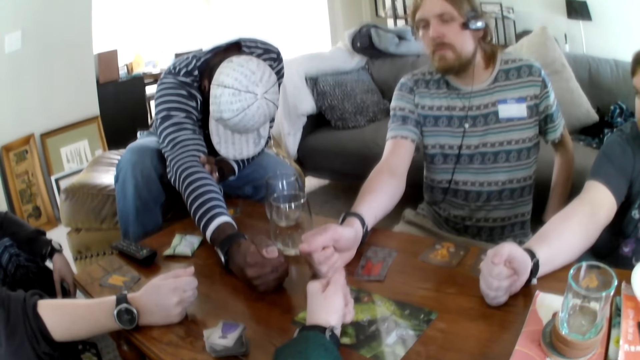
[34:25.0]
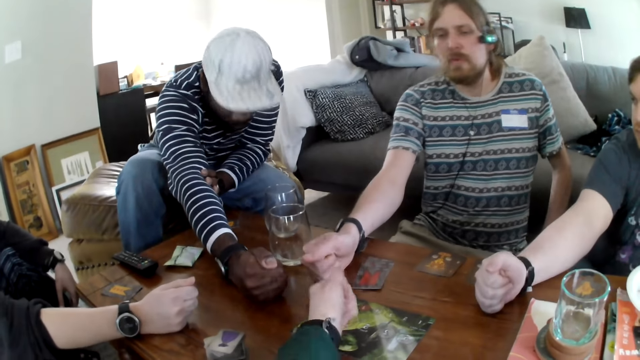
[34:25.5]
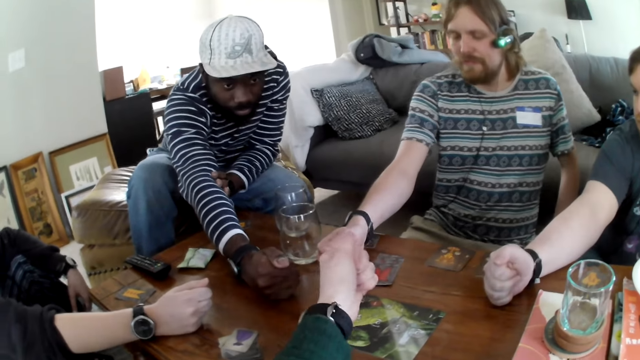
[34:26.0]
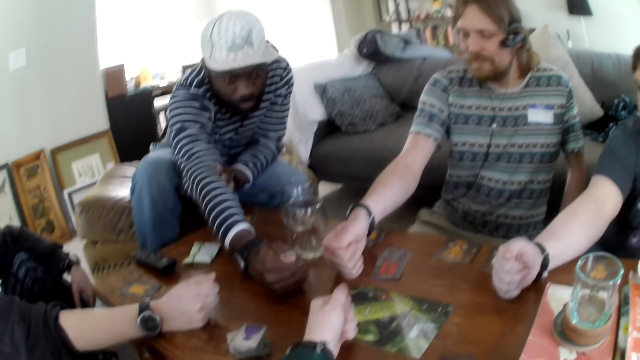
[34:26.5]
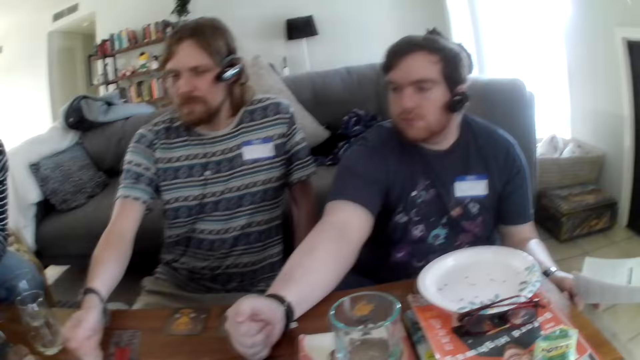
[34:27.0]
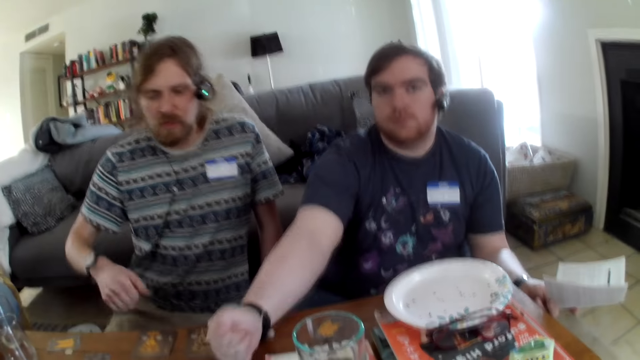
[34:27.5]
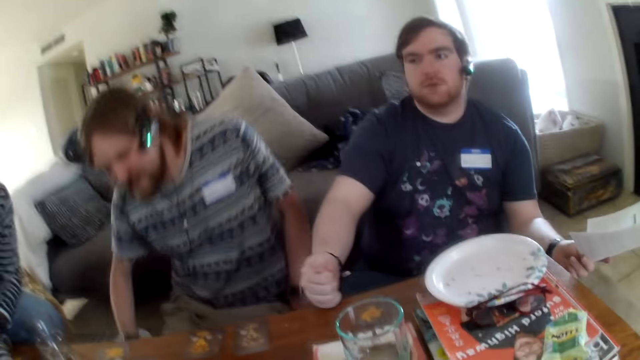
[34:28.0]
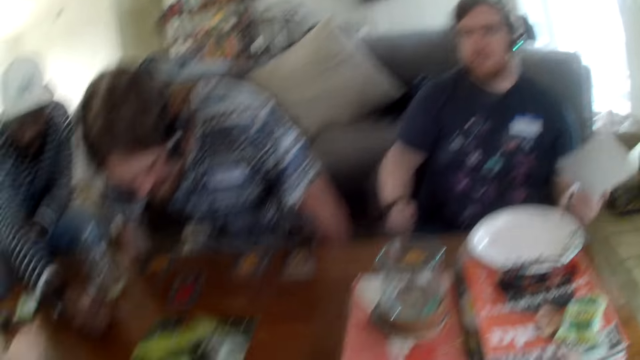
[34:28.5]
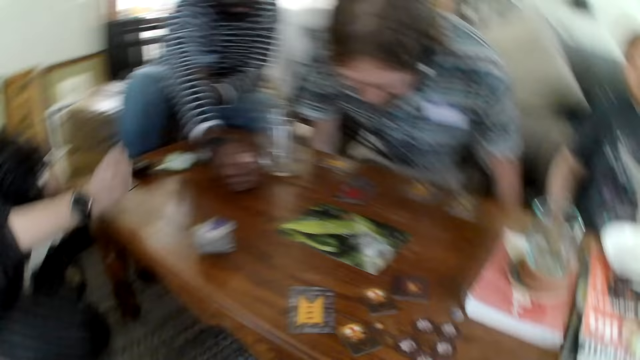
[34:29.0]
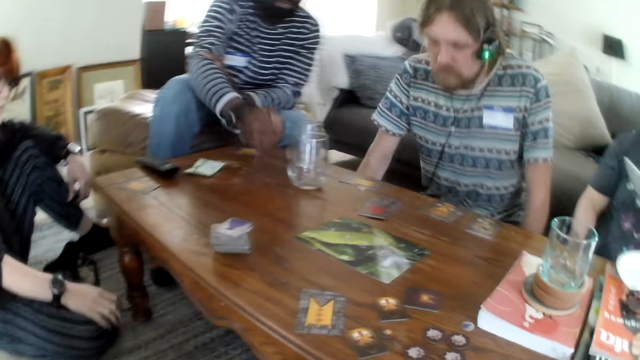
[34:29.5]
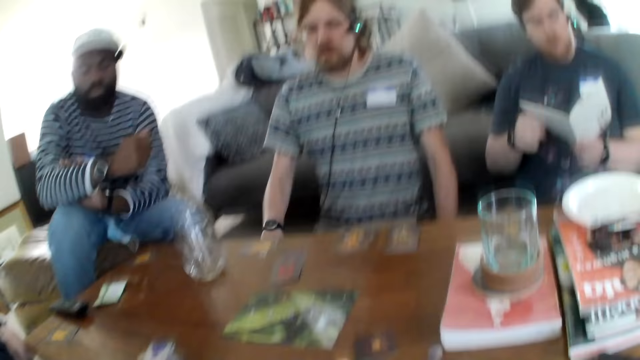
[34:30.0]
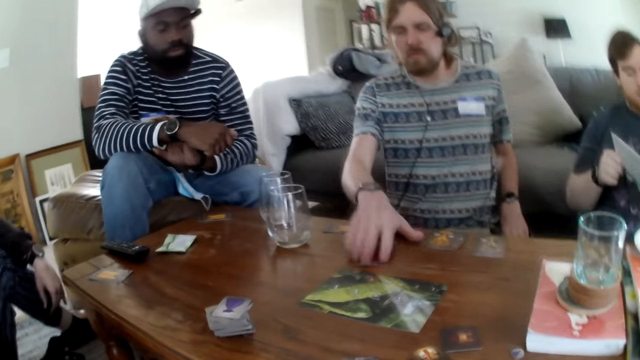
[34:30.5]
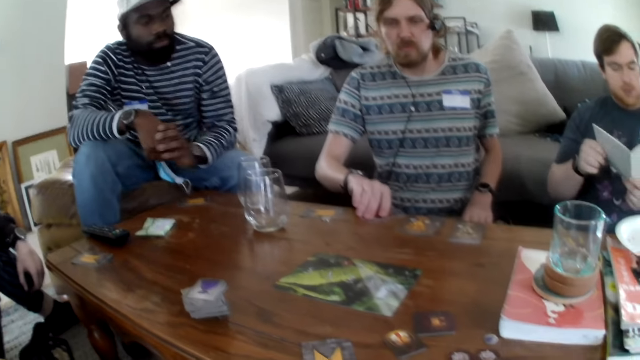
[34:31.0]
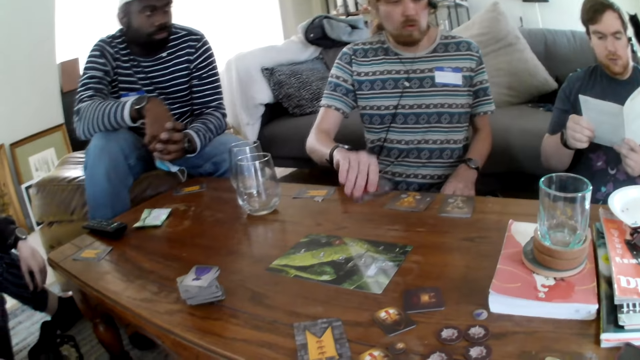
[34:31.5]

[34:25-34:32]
A person opens eyes. Another person opens eyes. A third person opens eyes and talks. The camera wearer talks. They remove the hand from the table. A man removes his hand from the table. Another man removes his hand from the table. A third man removes his hand from the table. The first person picks a card. A woman removes her hand from the table.

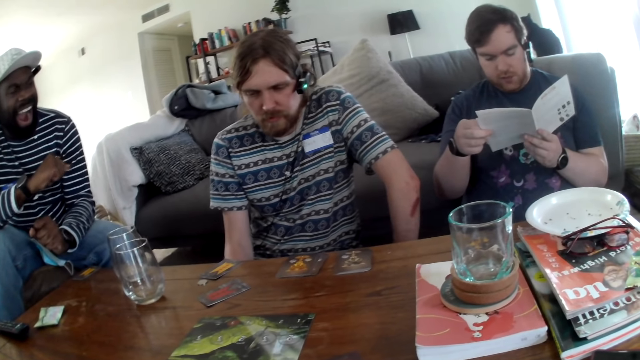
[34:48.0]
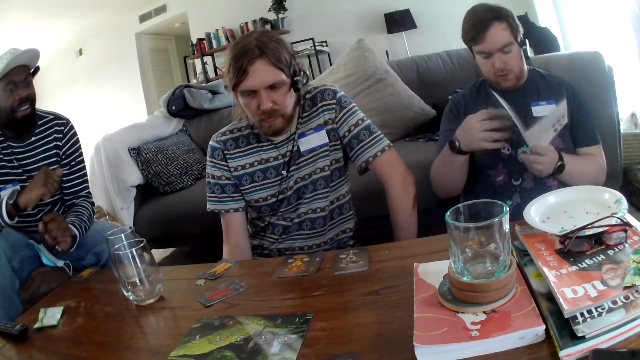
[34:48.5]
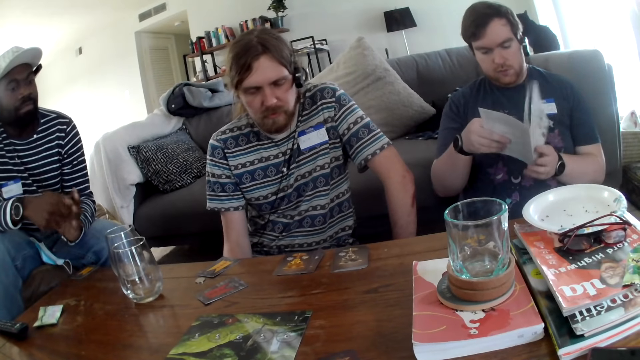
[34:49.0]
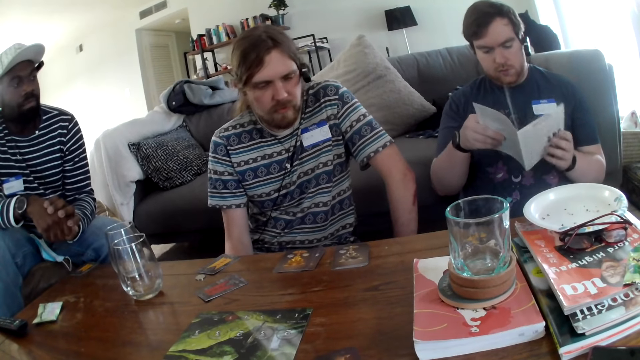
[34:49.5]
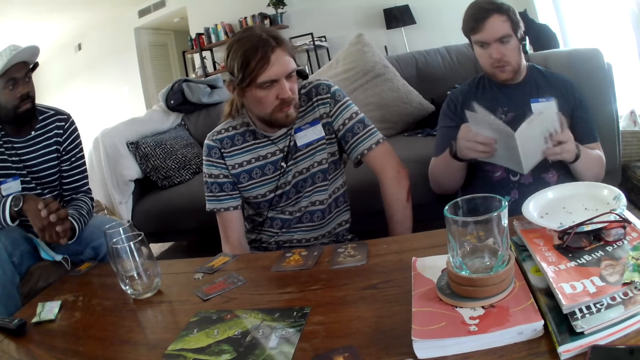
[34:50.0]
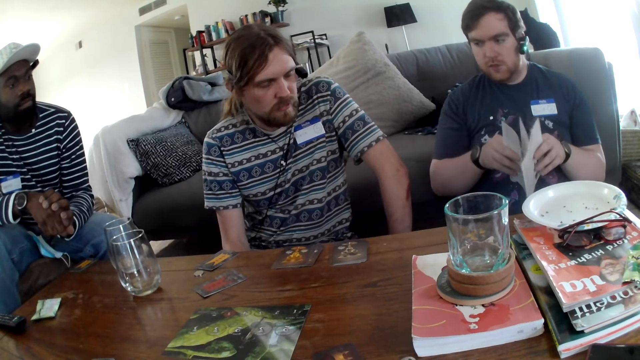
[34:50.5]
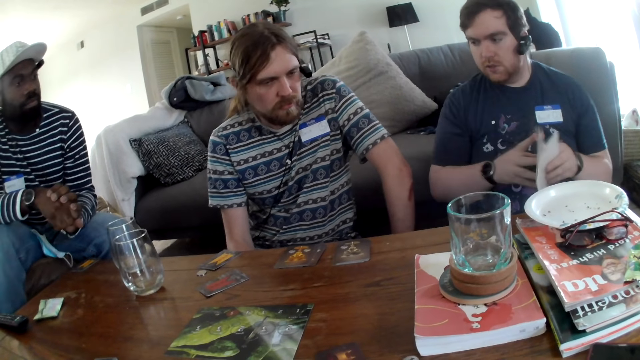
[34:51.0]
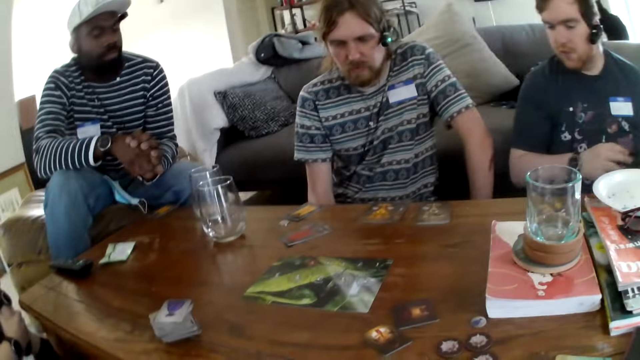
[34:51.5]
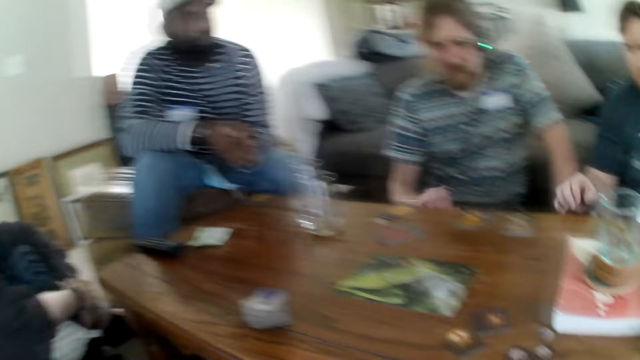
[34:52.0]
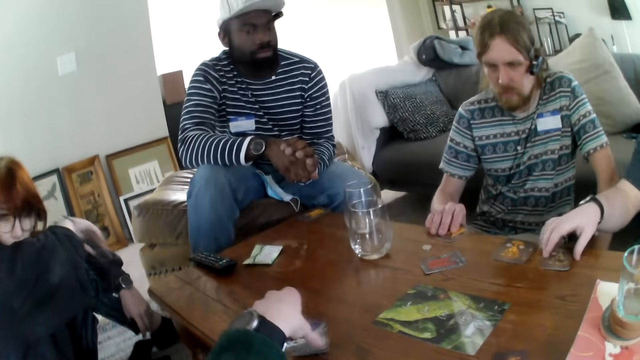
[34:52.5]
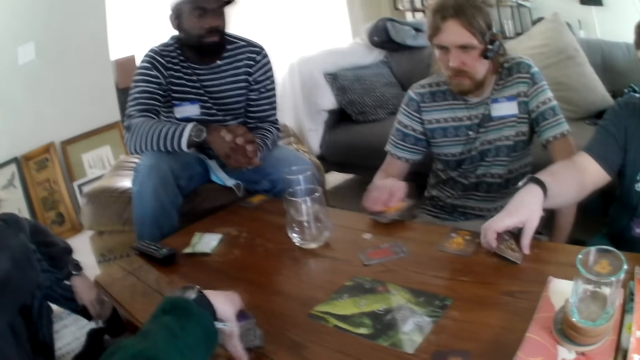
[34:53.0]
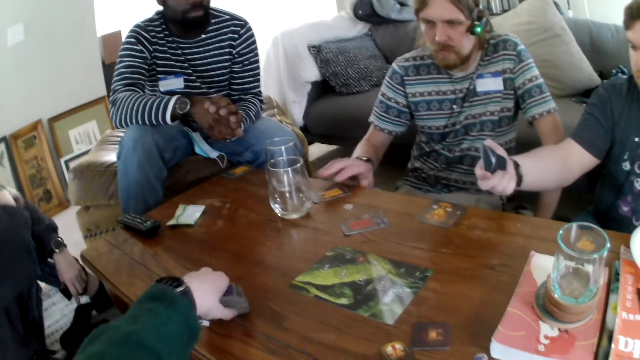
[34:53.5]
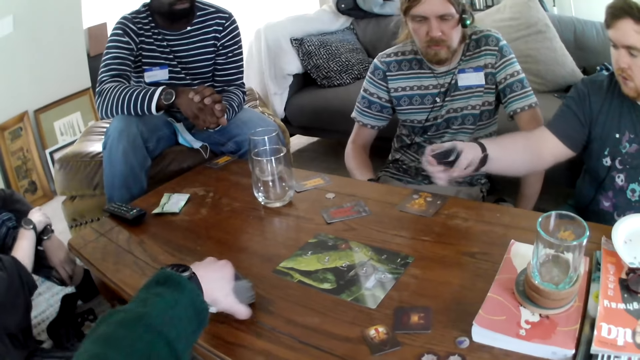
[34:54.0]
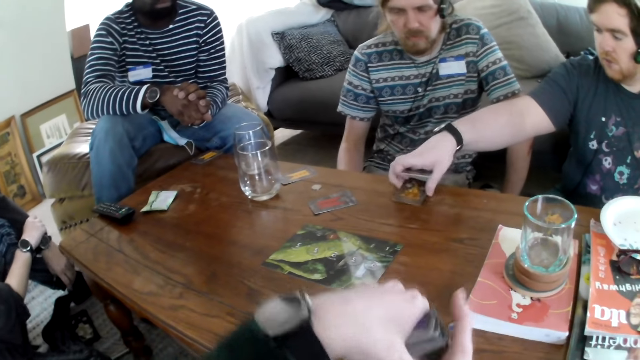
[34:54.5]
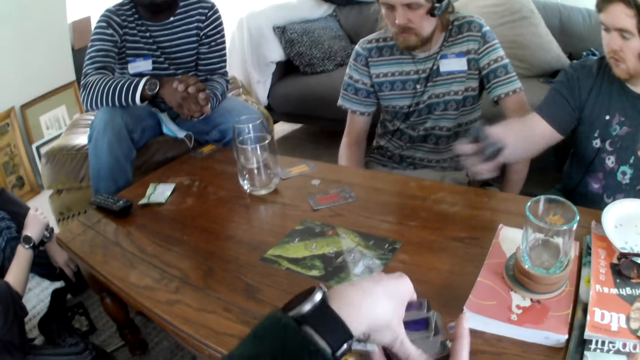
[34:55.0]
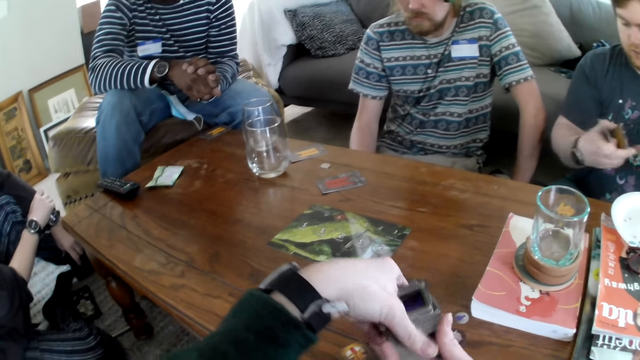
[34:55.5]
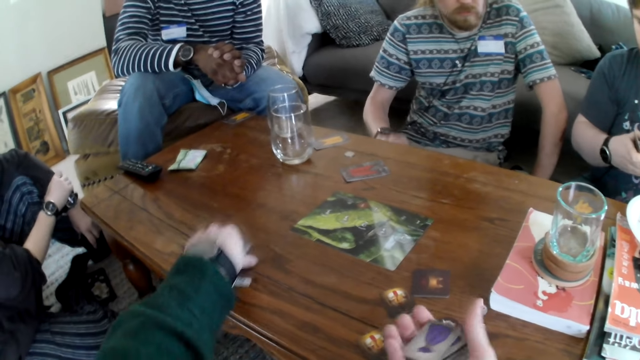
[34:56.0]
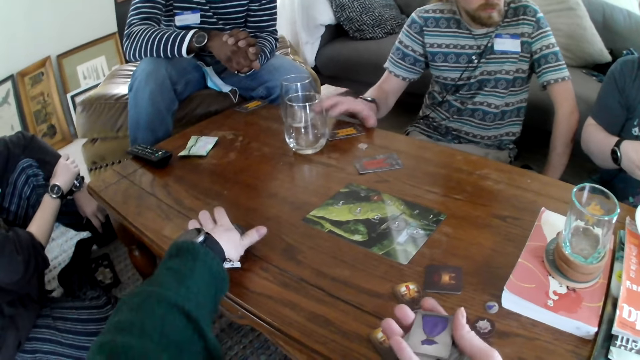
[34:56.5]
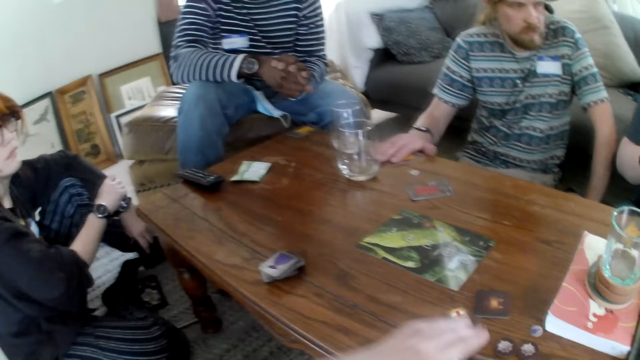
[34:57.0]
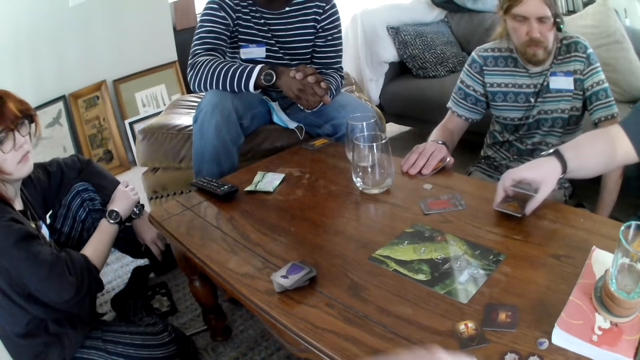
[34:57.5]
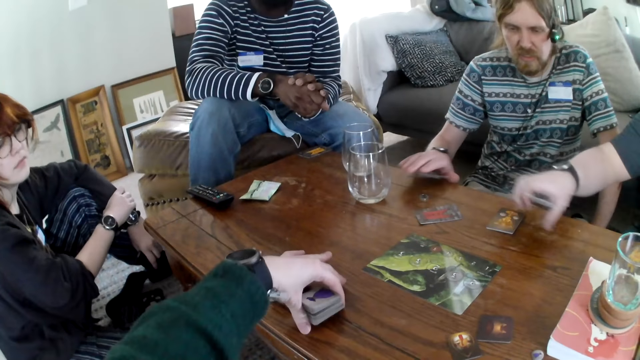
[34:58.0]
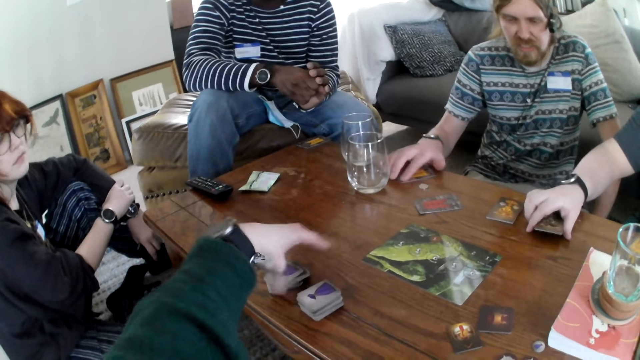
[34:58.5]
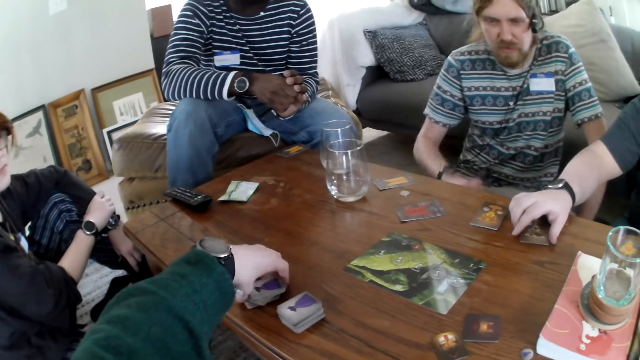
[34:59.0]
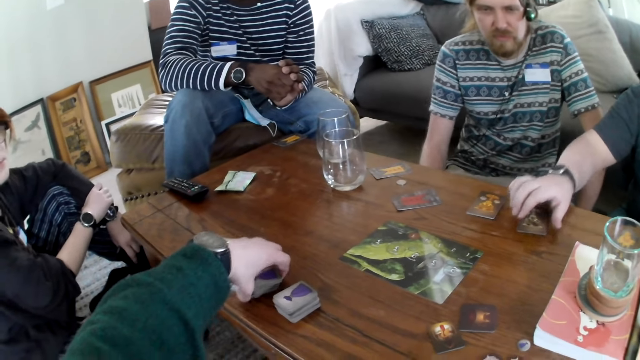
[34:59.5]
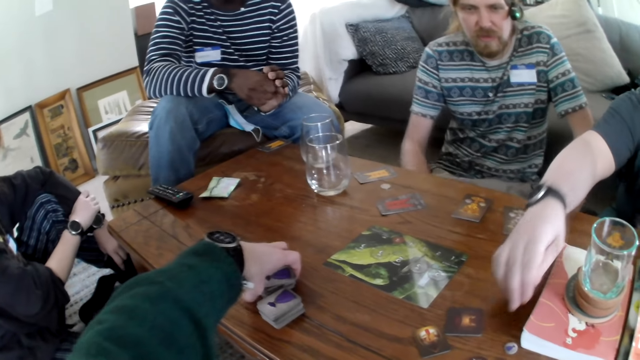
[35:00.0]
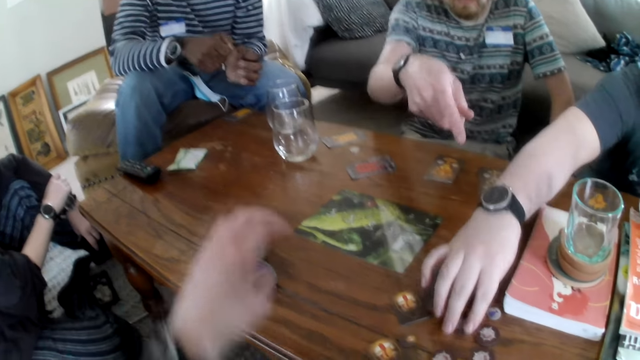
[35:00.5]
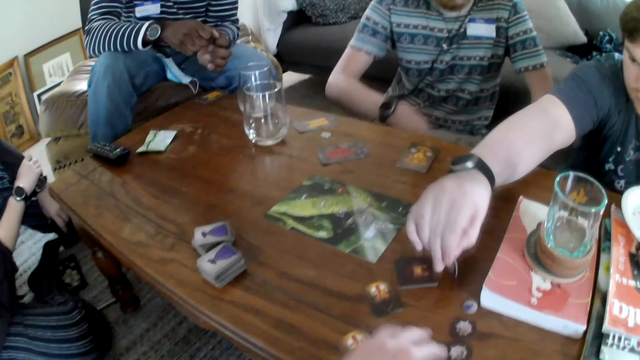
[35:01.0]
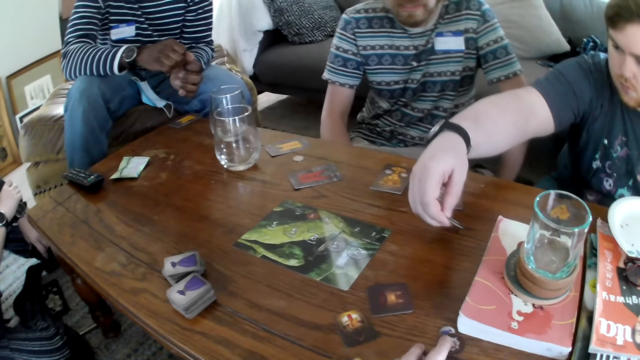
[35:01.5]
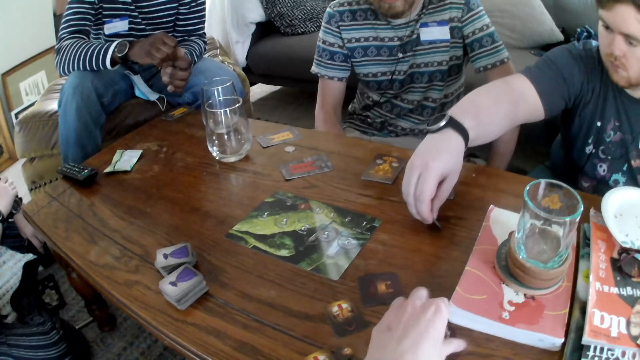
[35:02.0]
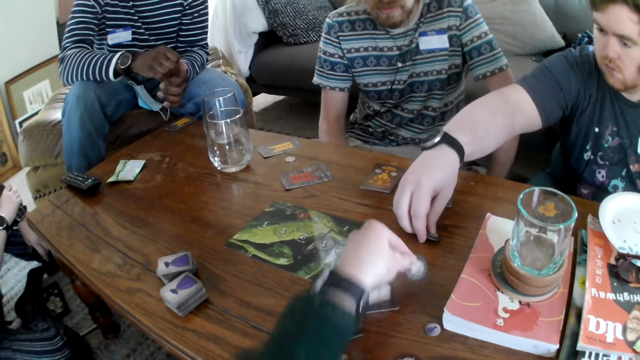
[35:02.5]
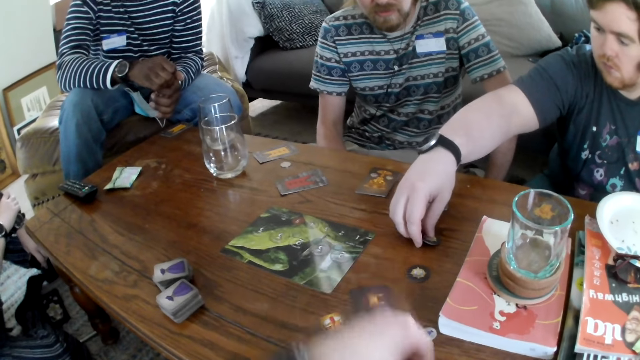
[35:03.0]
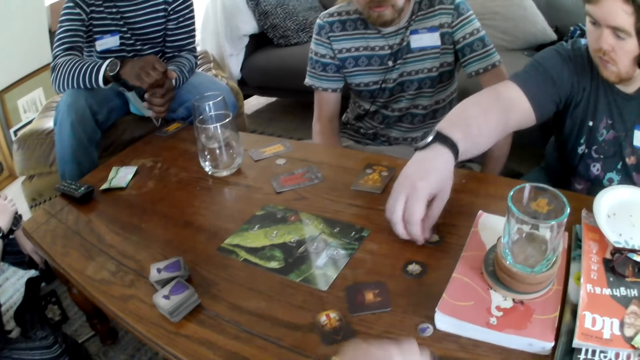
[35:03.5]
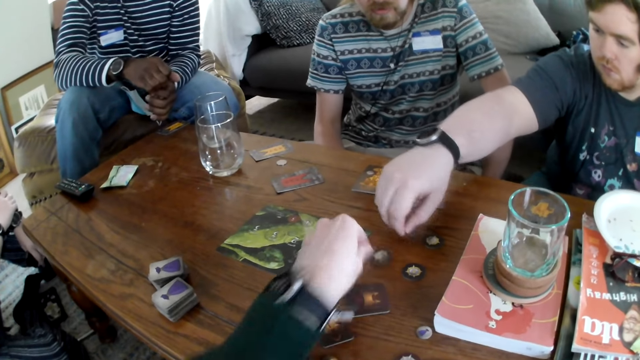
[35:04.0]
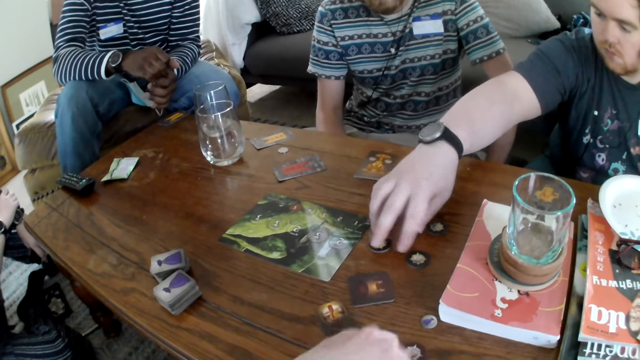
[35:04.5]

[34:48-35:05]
A man talks. He opens the pages on the book. He talks. The camera wearer talks. The man picks the card from the table. A person picks a card. The man picks a card. The camera wearer picks a card and places the cards on the table. The person picks a card. The man places the card on the table. The person puts the card on the table. The camera wearer picks cards. The man picks the card from the table. The camera wearer picks cards. The man picks cards. The camera wearer places the card on the table and throws cards.
